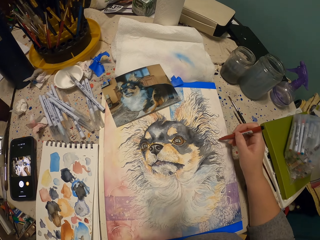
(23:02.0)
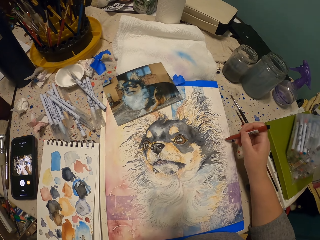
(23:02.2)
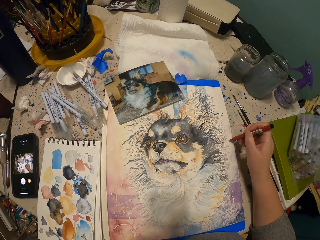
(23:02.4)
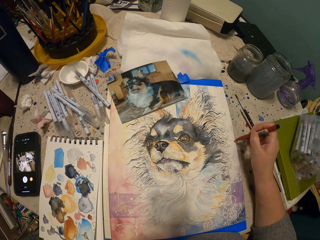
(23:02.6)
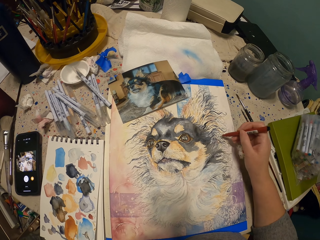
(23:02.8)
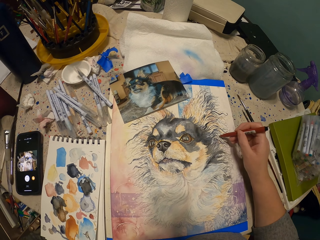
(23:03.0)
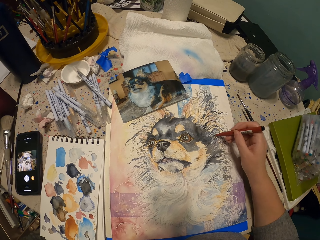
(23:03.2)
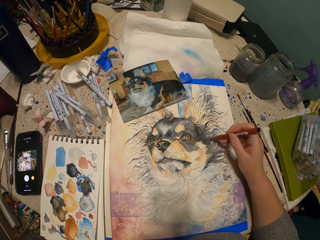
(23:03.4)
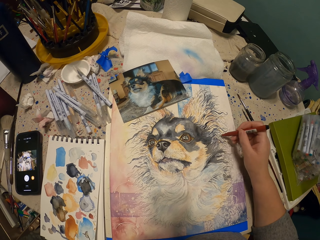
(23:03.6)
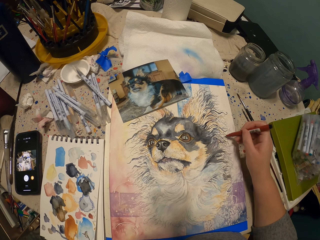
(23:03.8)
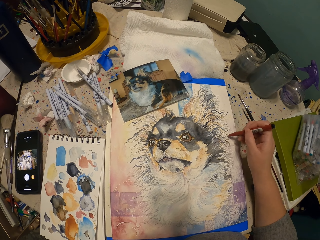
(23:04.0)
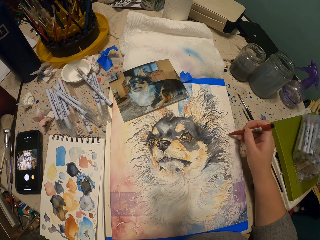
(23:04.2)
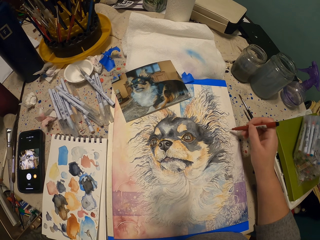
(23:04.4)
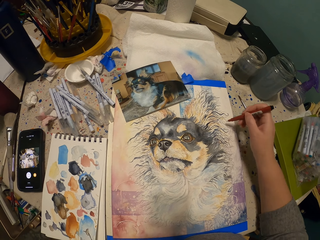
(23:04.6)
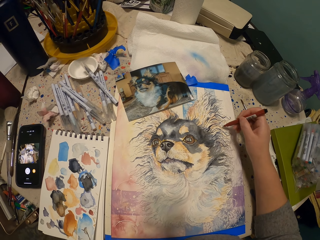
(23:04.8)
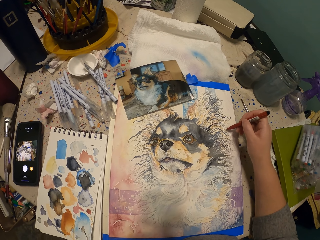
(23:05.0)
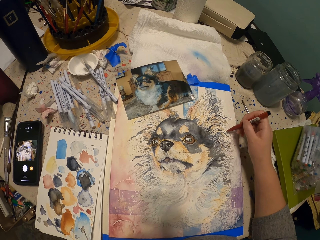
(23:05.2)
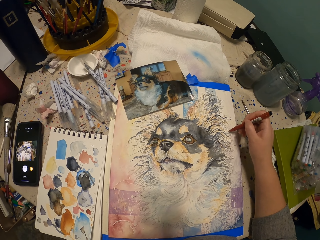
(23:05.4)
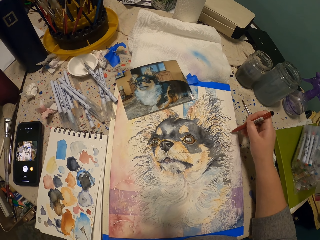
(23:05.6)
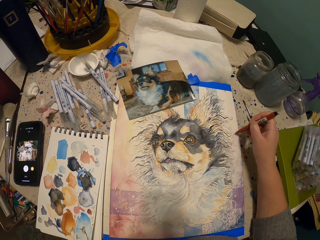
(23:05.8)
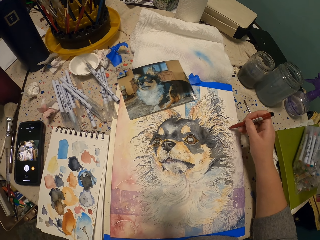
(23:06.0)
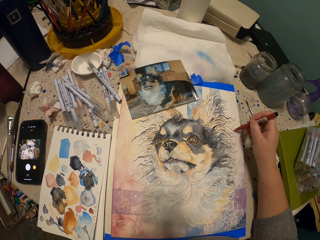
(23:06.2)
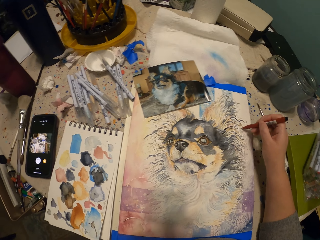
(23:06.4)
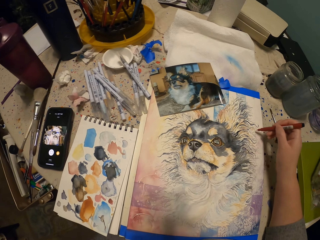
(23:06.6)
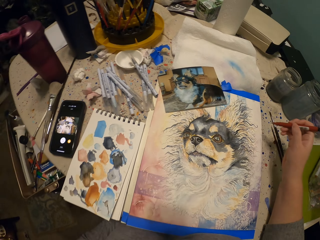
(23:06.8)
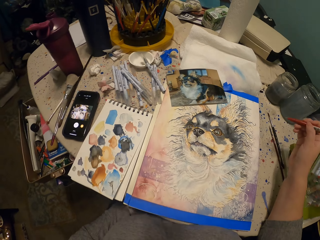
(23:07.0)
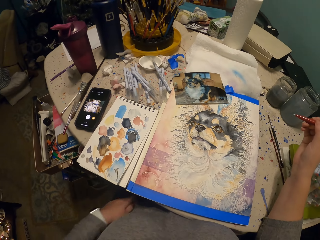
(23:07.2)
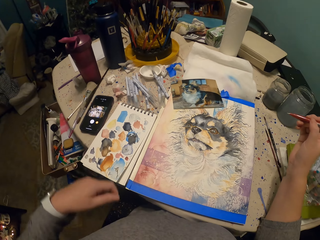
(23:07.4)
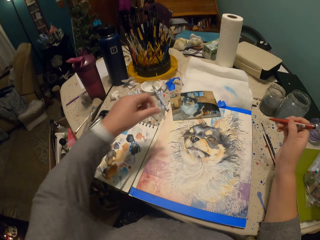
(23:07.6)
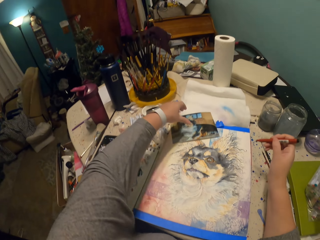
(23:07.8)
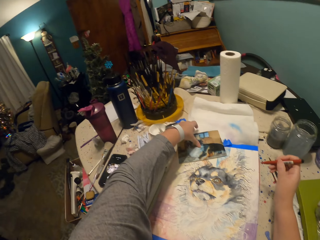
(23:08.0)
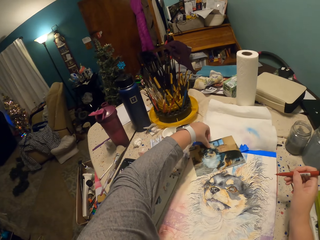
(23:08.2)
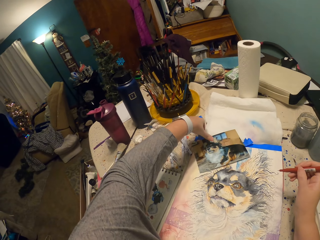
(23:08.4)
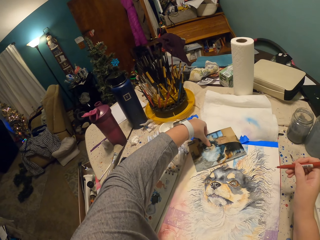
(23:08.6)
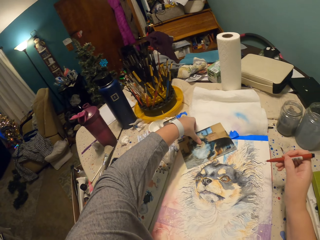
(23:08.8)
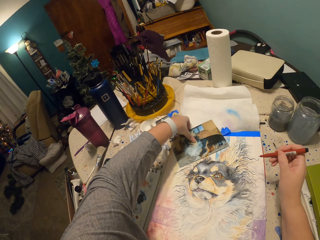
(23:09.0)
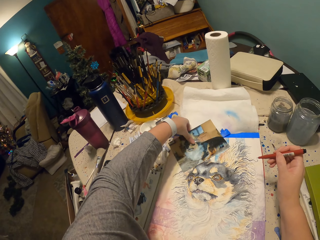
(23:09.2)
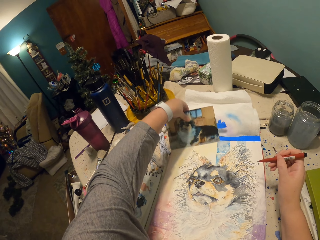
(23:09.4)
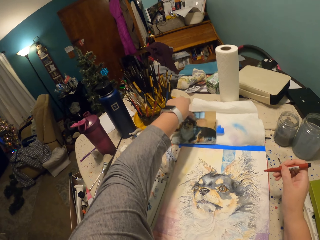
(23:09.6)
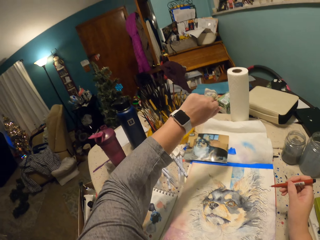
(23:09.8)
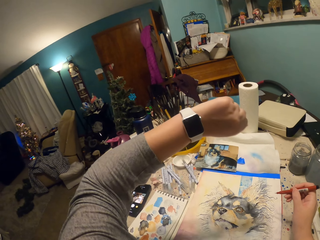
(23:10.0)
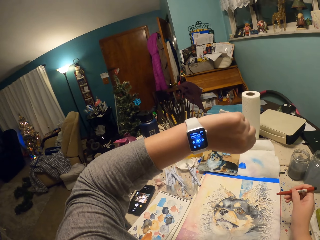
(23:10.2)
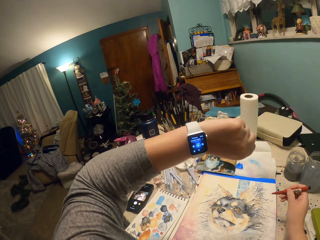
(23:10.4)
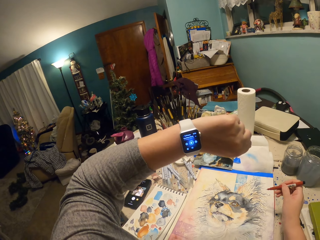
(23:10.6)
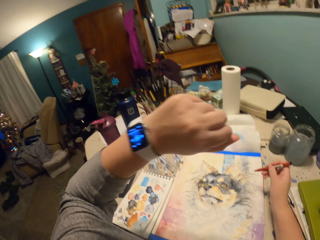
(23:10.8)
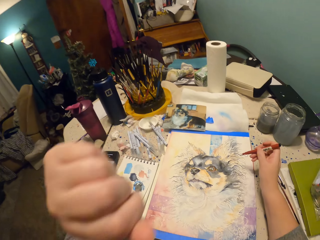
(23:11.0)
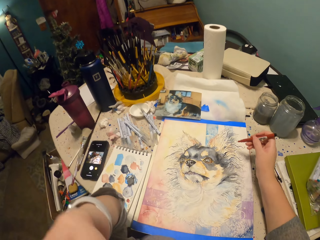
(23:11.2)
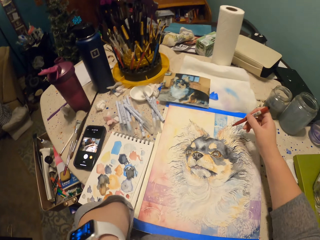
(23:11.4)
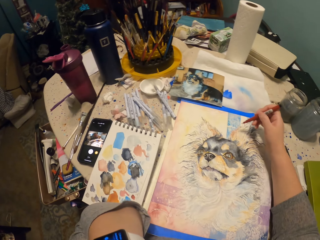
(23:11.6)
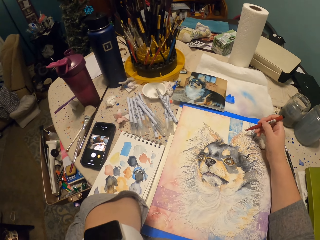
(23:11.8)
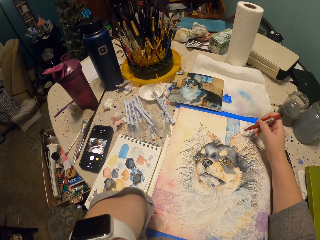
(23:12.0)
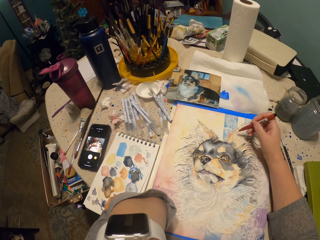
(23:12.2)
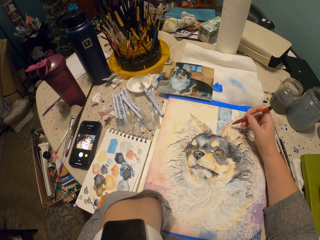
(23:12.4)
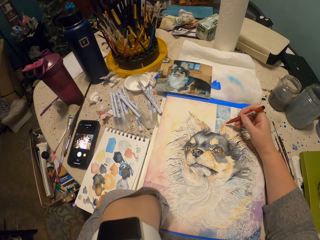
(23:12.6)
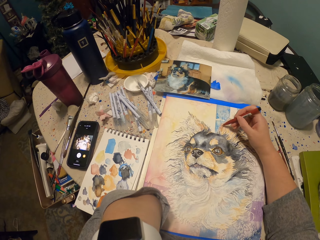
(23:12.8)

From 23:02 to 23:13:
The camera wearer moves the pen. They scribble. They move the pen. They scribble. They look around. They lift the pen. They move a hand. They hold a picture. They move the picture. They pick up the picture. They drop the picture. They look at the watch. They lift the left hand. They adjust the camera.

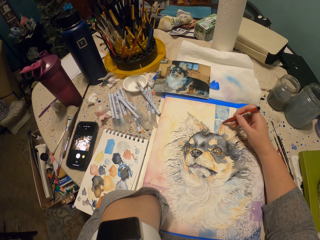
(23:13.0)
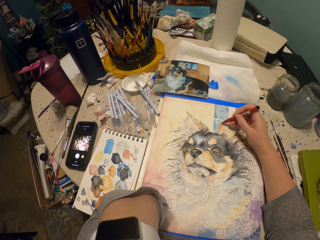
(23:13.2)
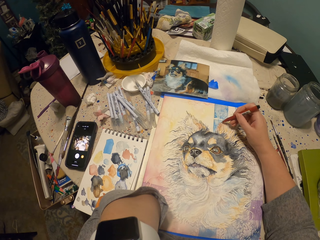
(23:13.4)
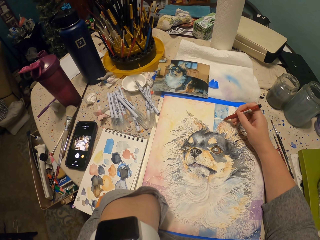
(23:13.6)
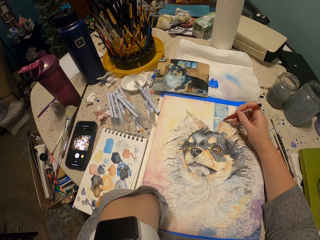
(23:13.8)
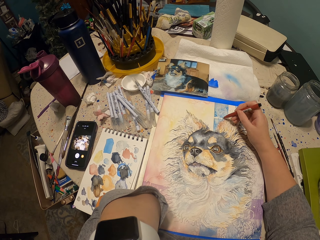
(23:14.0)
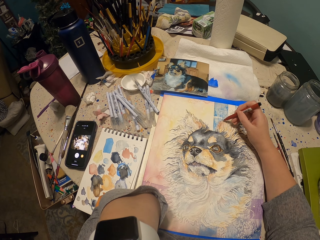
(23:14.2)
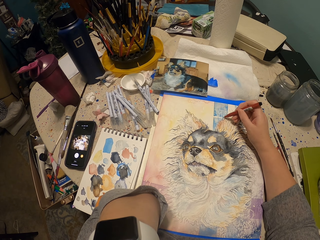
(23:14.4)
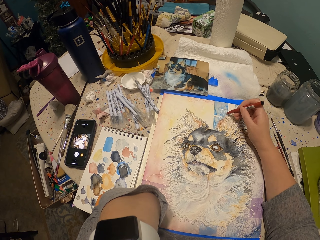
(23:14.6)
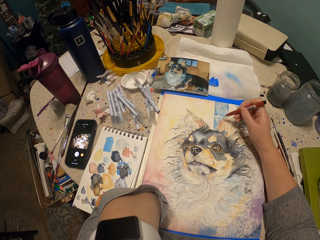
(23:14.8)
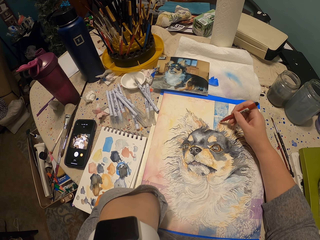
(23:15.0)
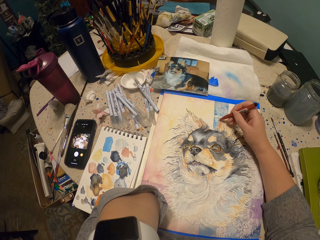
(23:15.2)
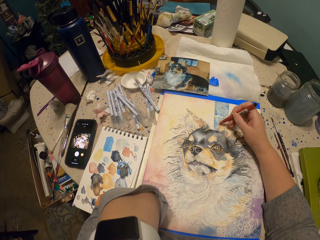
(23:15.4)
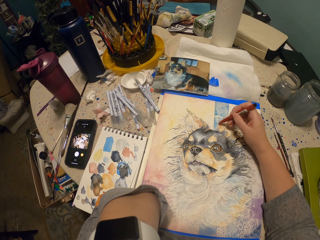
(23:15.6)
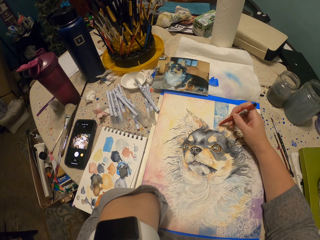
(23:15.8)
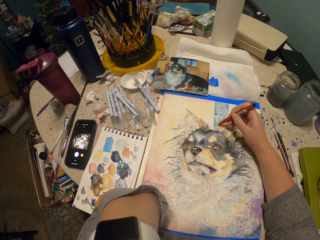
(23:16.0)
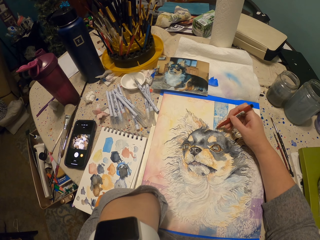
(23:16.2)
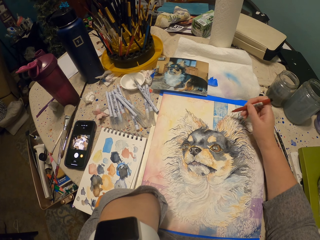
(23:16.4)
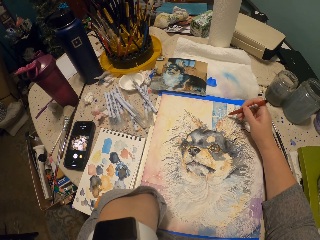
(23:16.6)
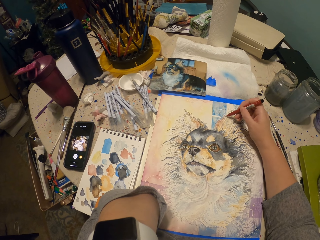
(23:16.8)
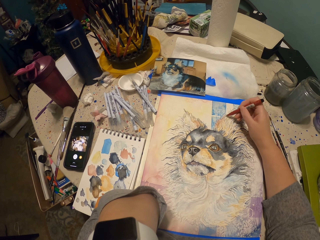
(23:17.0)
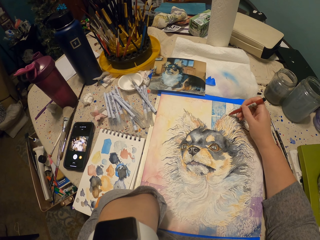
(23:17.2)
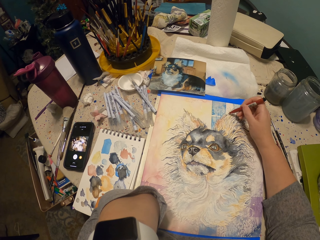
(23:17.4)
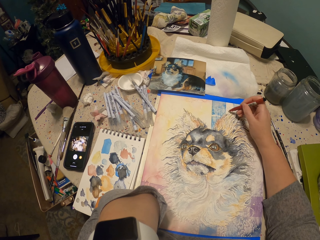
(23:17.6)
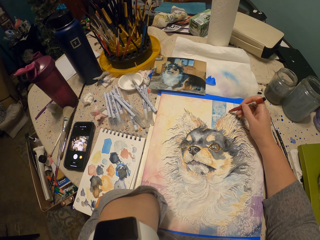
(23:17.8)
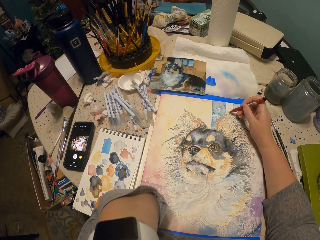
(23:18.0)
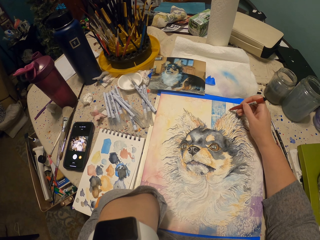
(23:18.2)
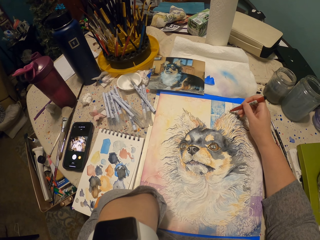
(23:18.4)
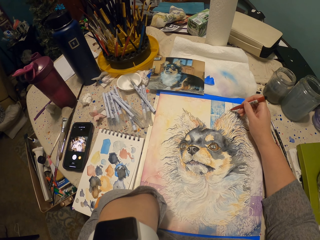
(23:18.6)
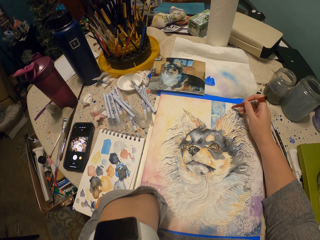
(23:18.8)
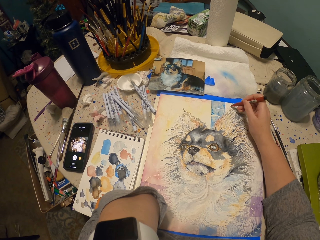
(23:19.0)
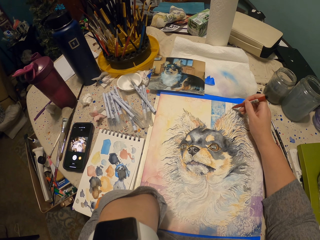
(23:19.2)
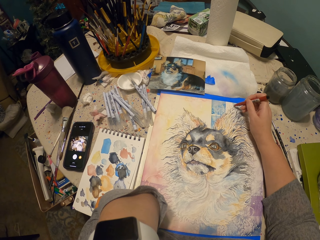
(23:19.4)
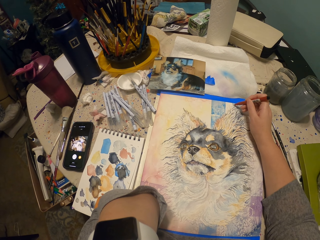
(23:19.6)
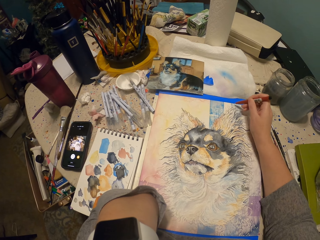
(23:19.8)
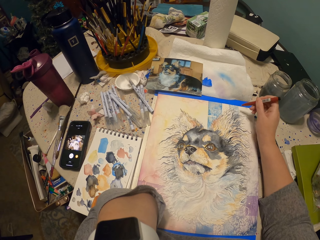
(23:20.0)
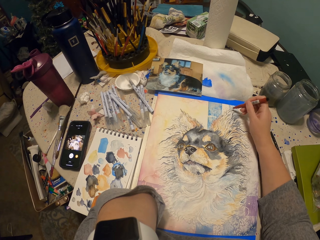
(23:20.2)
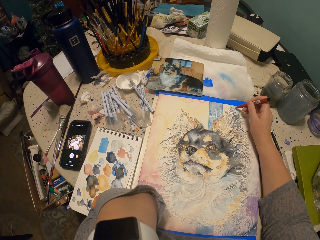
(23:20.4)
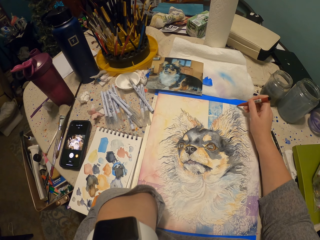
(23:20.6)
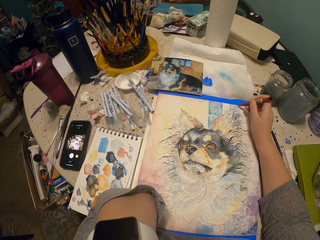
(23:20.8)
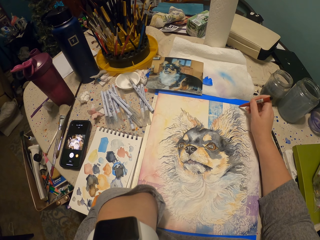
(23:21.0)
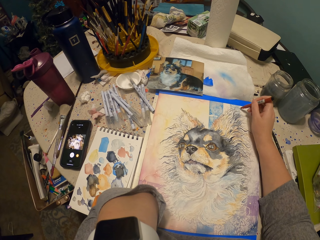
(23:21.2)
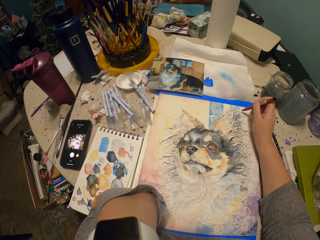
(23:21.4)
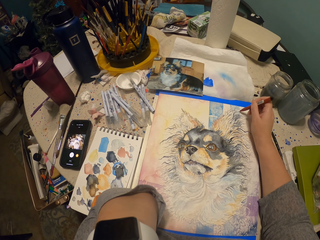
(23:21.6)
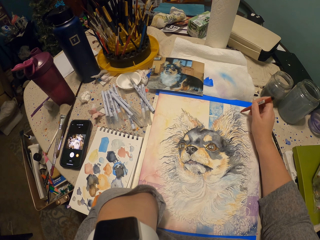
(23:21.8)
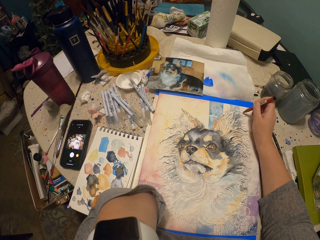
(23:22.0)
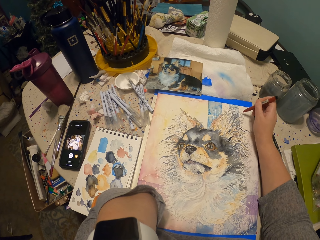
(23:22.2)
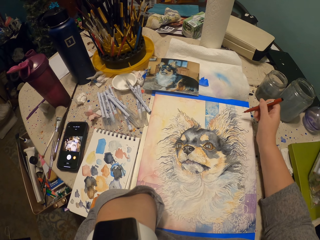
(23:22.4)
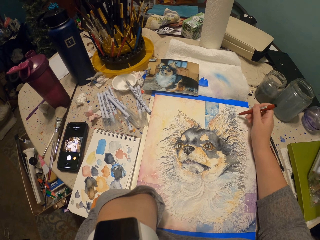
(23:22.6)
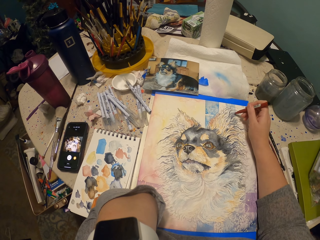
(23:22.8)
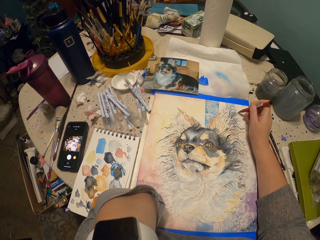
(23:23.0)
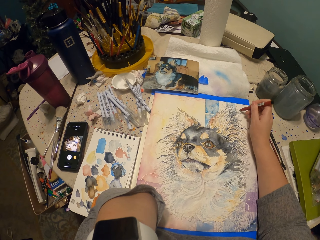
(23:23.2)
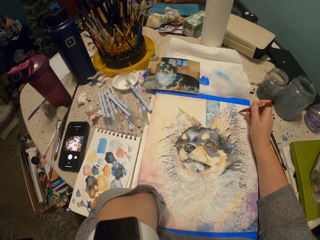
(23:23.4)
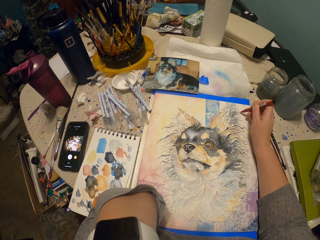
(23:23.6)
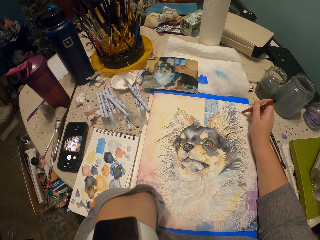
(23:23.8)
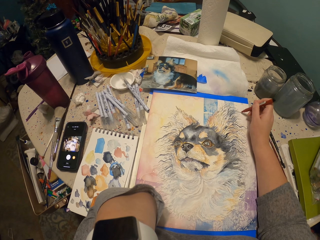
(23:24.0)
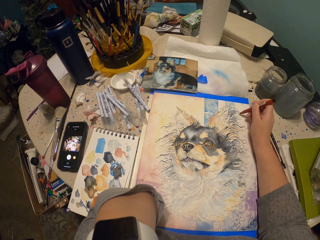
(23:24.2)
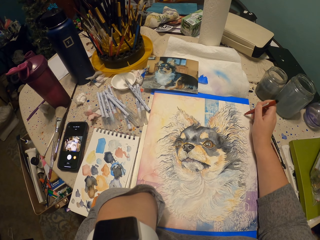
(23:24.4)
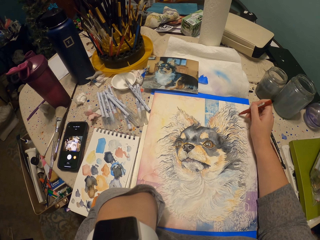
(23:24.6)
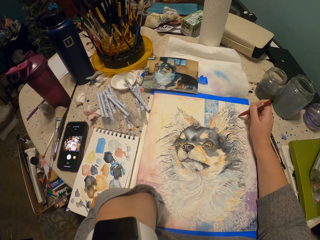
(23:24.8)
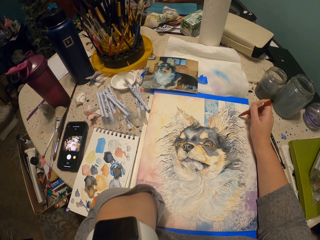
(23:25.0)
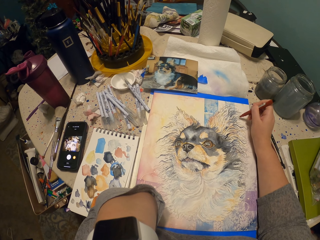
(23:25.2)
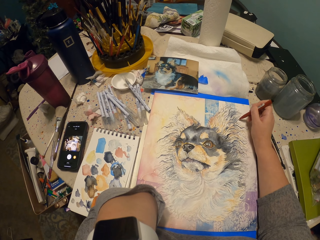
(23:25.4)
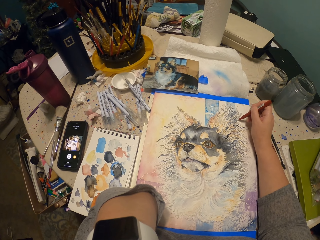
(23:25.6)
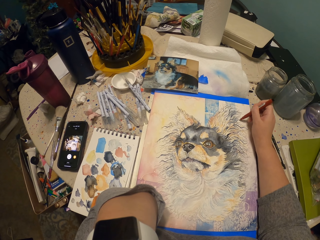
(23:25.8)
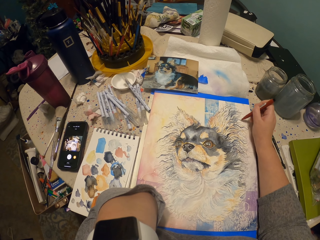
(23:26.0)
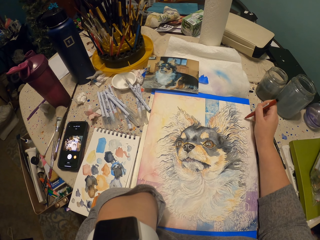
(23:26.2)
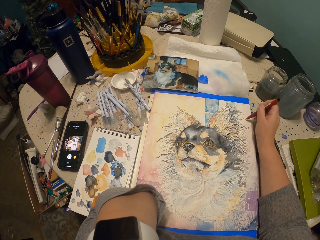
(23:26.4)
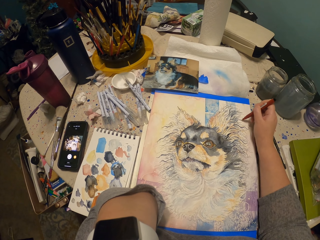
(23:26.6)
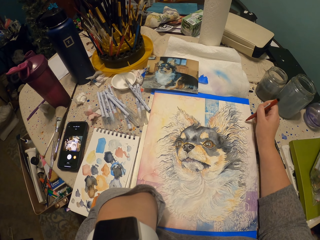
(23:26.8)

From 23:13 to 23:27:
The camera wearer draws with a pen. They lift the pen. They draw. They lift the pen. They draw. They lift the pen. They scribble. They lift the pen. They scribble.
